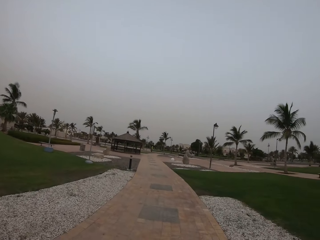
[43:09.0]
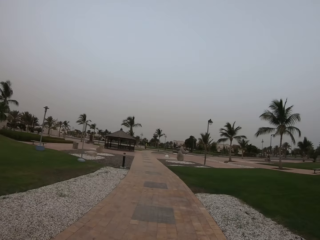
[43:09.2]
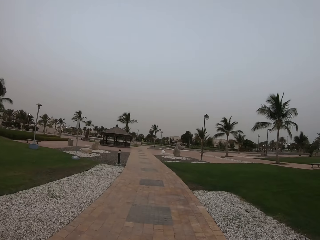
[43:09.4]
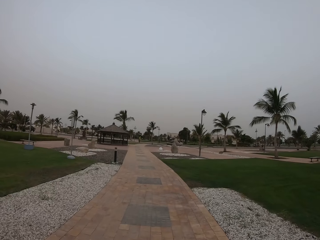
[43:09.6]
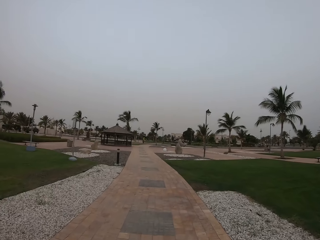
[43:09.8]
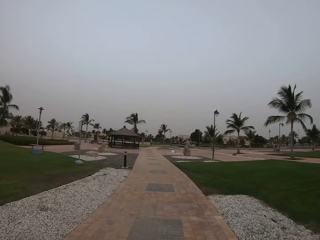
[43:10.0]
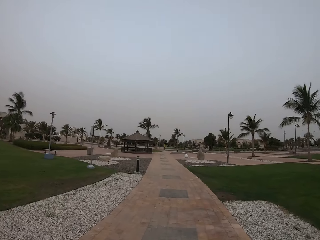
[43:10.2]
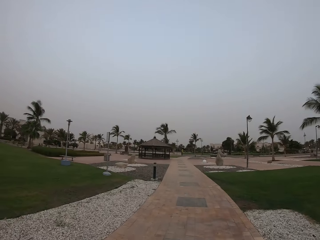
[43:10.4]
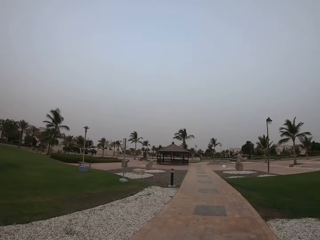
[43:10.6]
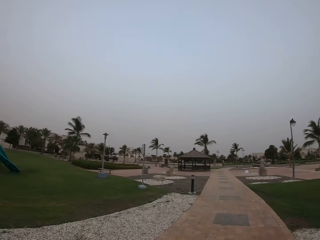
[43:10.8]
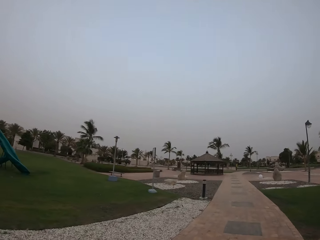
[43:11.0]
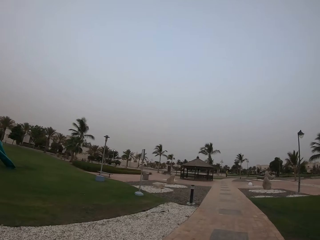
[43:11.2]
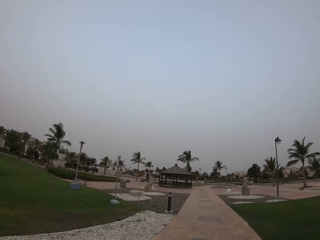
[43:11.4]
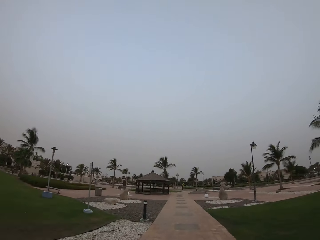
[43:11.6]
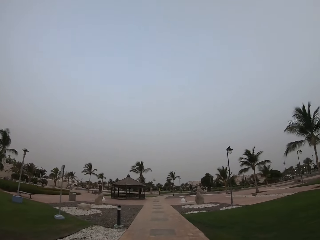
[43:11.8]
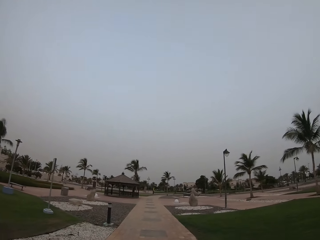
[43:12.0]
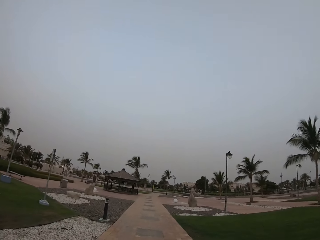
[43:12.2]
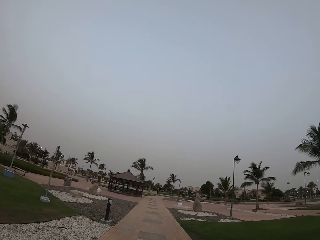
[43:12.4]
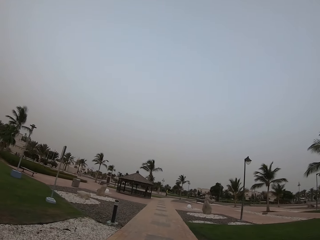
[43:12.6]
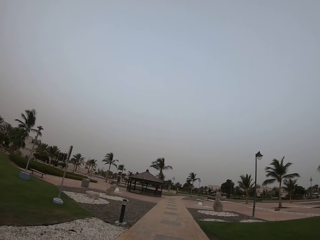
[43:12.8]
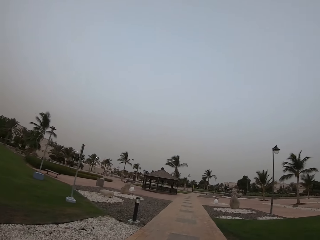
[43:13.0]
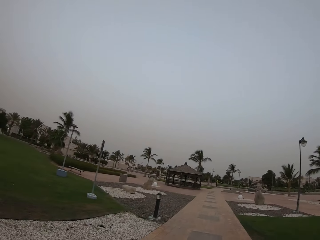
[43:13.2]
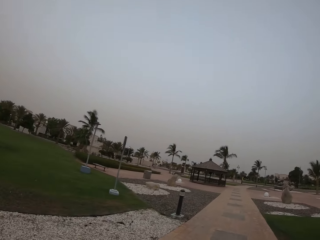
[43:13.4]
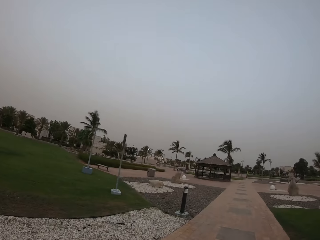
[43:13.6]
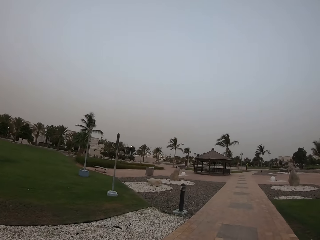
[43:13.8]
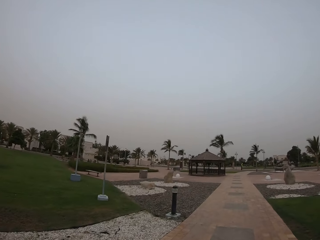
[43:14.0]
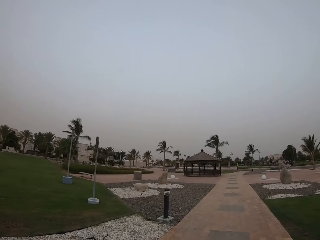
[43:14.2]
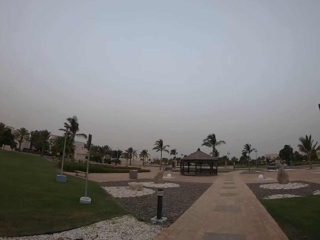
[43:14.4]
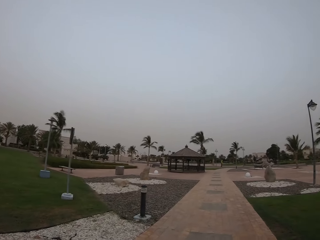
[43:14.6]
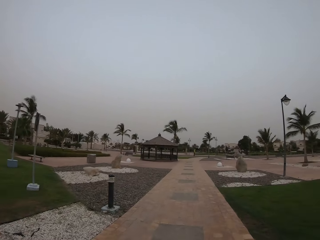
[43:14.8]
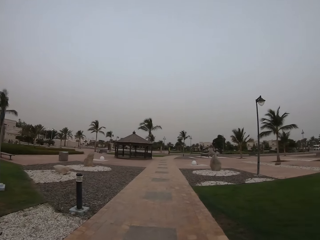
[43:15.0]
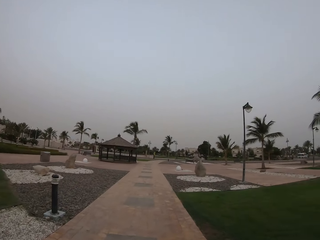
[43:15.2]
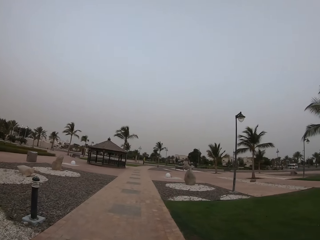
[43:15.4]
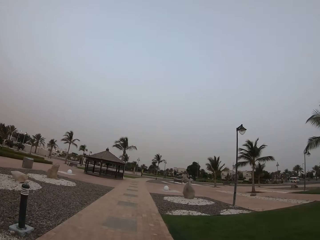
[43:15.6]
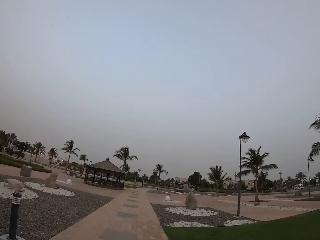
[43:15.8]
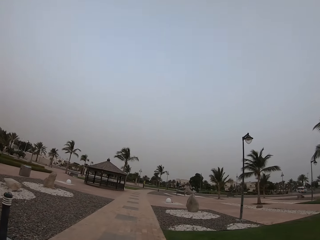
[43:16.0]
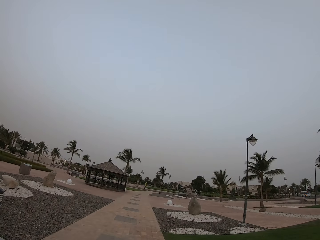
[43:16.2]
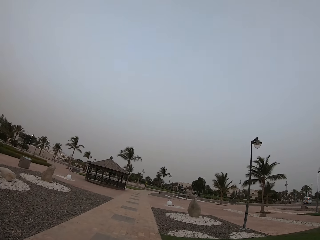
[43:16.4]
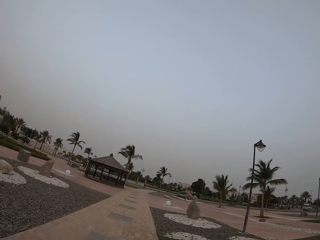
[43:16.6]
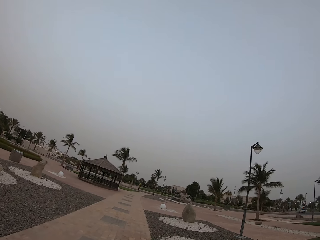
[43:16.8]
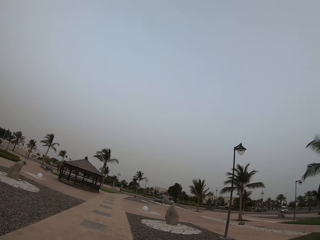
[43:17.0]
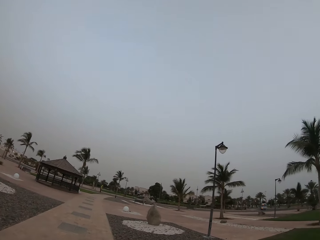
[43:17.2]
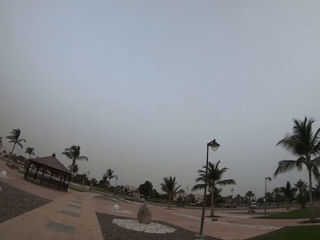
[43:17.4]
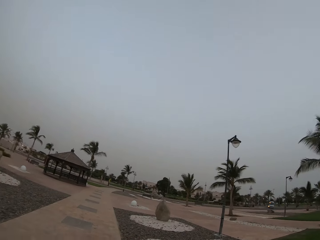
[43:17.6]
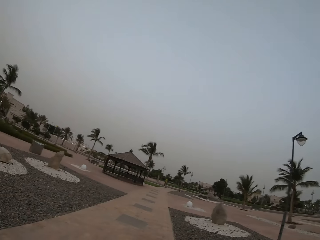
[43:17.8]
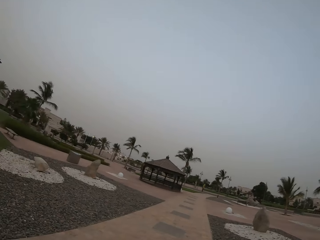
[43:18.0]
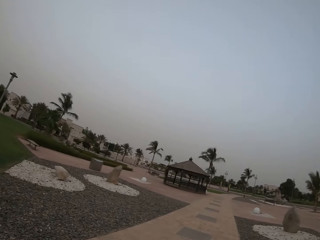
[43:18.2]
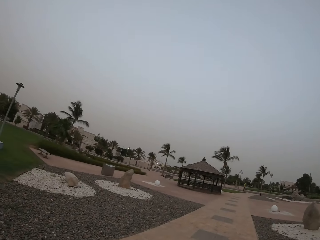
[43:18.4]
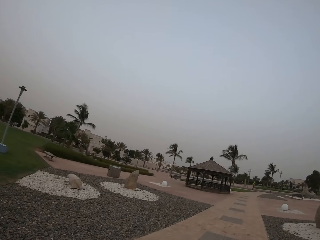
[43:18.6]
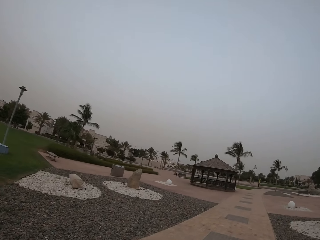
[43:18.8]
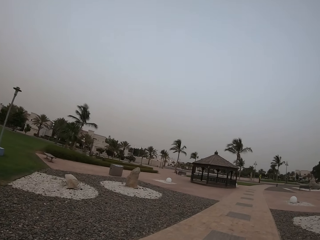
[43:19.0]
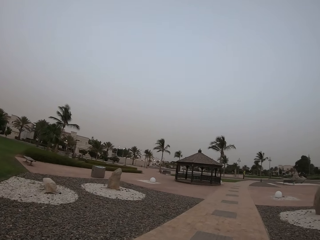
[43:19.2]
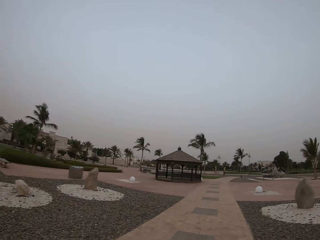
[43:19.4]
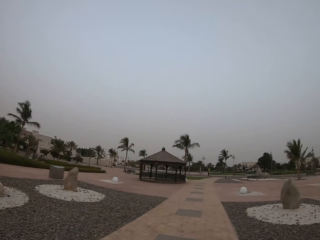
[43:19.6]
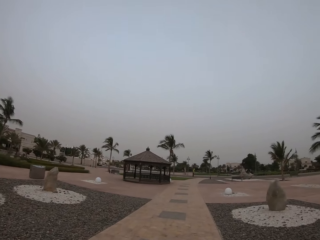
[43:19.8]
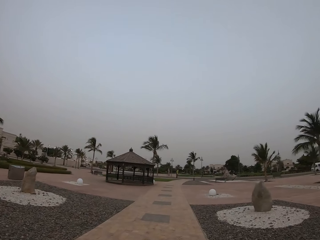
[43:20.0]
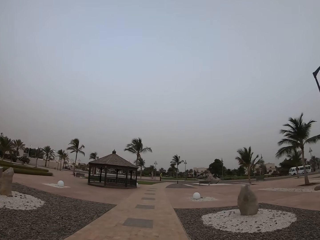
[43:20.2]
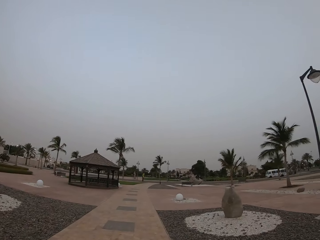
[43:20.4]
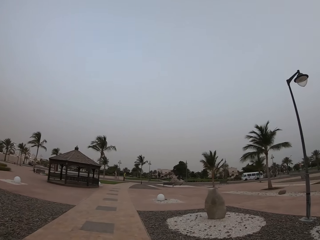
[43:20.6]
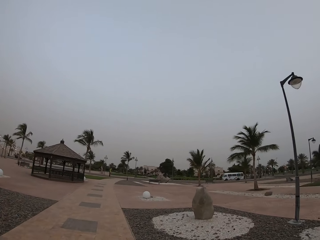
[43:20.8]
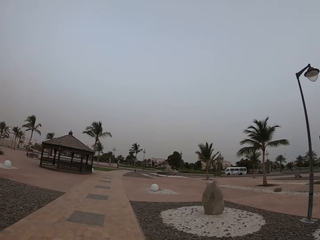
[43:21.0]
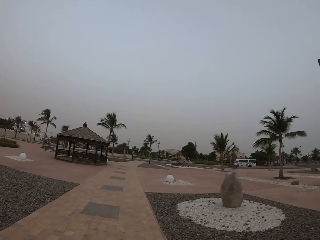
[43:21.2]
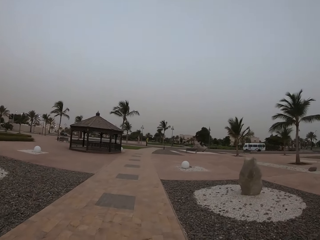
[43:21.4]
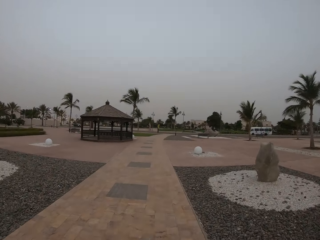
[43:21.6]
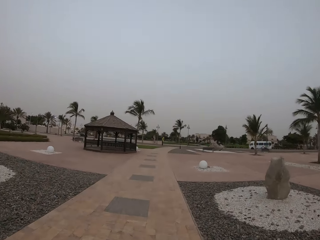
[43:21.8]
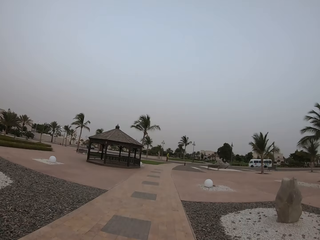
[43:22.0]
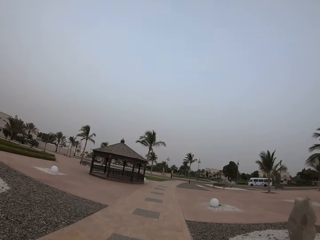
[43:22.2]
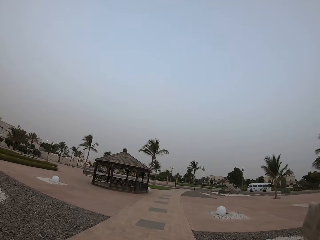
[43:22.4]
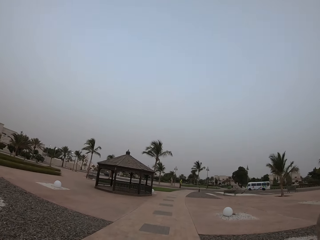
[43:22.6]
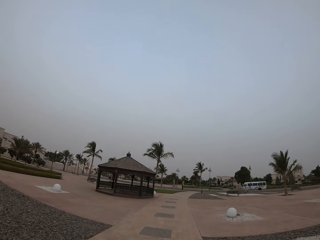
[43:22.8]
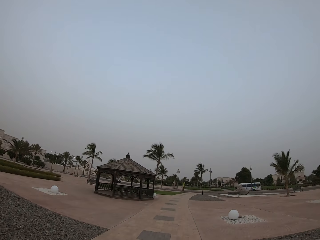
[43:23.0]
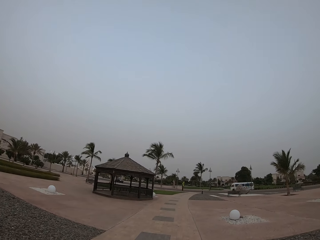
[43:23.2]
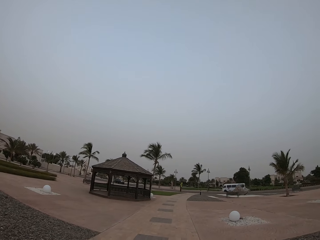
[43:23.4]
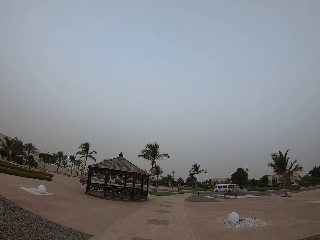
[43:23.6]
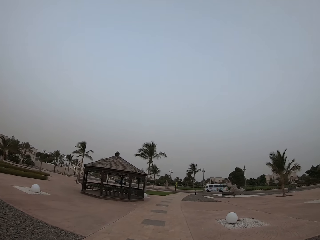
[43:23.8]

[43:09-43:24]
The camera wearer looks around. They walk around. They look around. They walk around. They look around. They walk around.

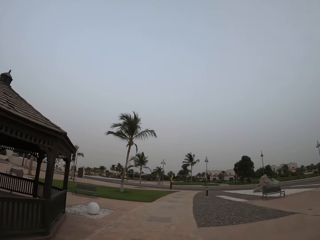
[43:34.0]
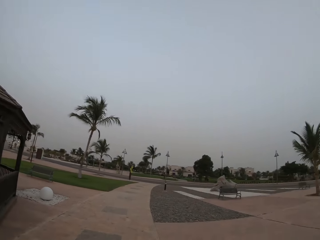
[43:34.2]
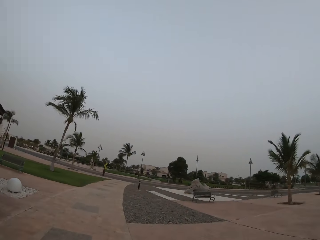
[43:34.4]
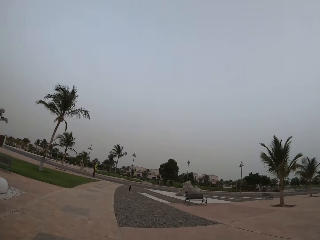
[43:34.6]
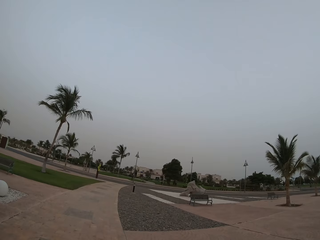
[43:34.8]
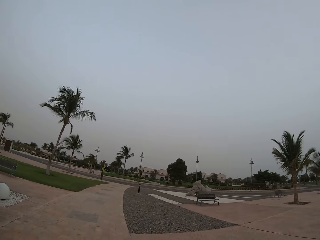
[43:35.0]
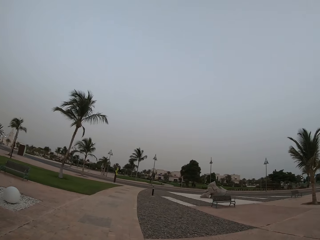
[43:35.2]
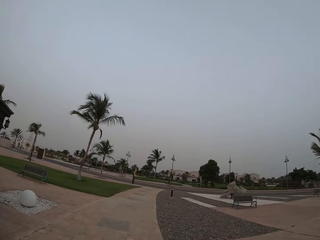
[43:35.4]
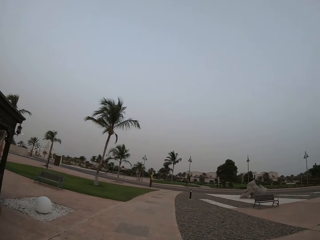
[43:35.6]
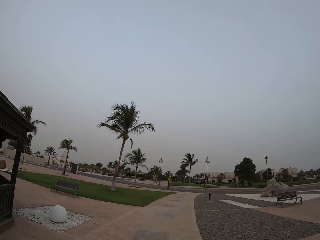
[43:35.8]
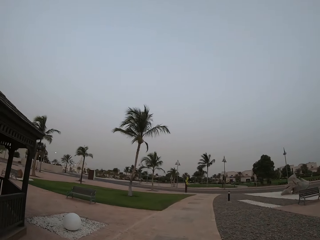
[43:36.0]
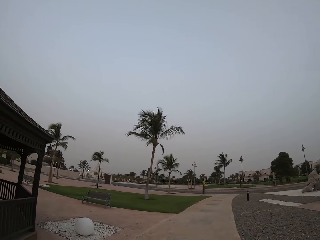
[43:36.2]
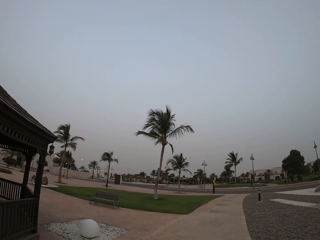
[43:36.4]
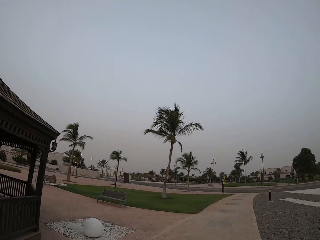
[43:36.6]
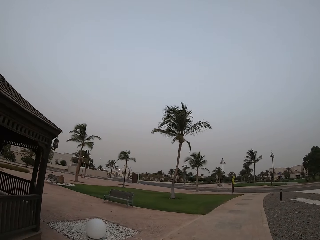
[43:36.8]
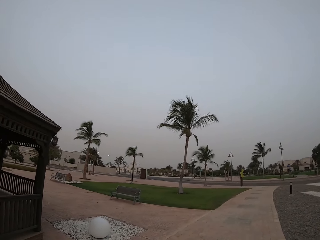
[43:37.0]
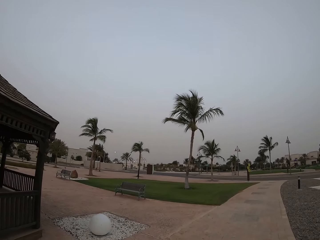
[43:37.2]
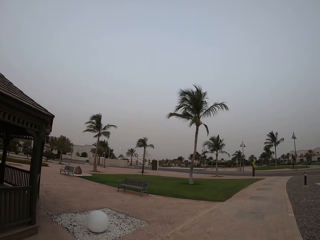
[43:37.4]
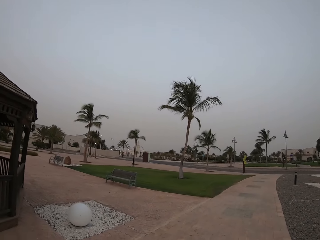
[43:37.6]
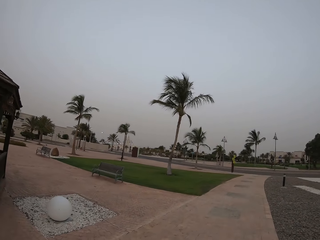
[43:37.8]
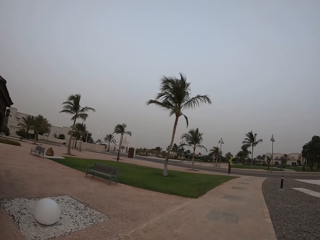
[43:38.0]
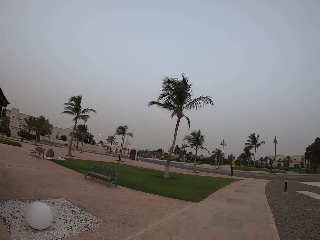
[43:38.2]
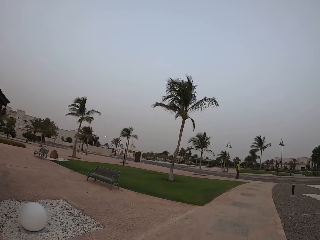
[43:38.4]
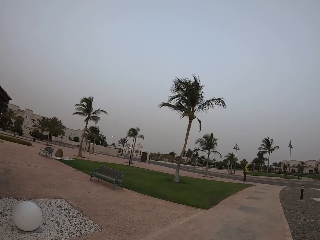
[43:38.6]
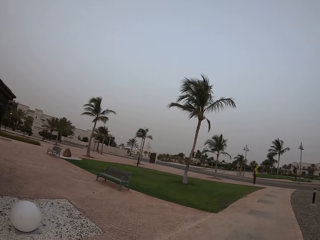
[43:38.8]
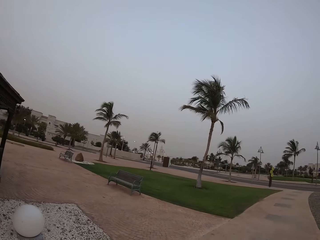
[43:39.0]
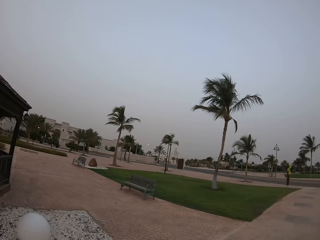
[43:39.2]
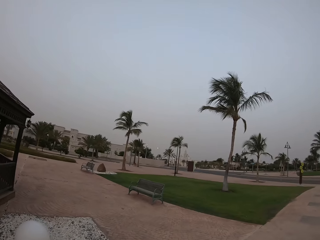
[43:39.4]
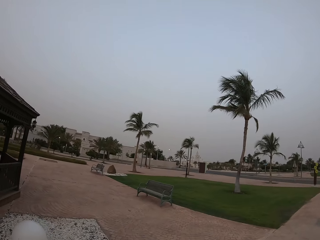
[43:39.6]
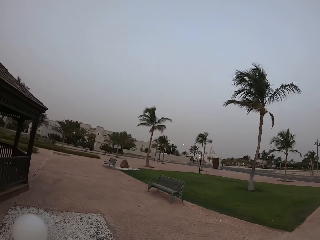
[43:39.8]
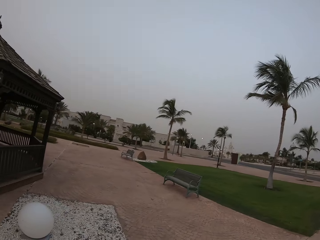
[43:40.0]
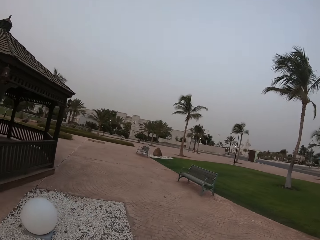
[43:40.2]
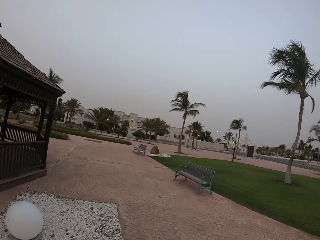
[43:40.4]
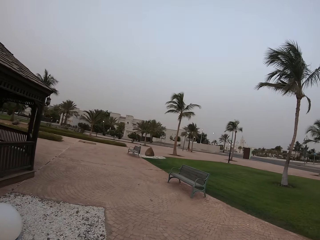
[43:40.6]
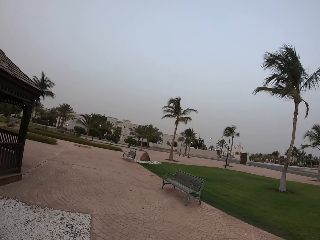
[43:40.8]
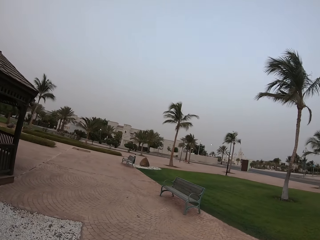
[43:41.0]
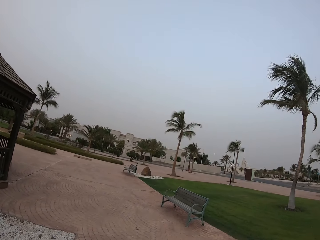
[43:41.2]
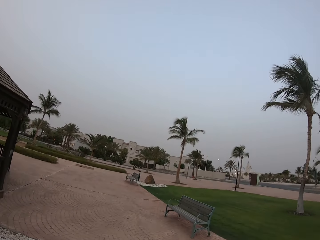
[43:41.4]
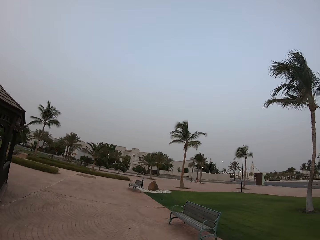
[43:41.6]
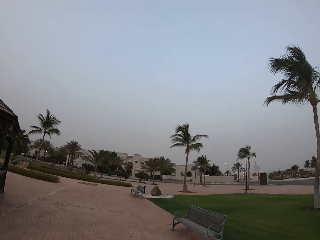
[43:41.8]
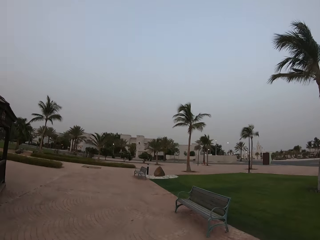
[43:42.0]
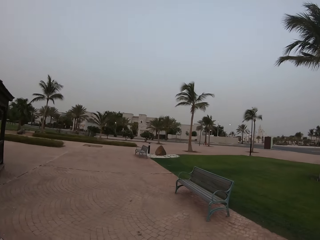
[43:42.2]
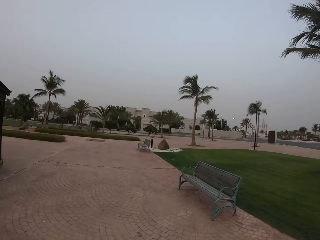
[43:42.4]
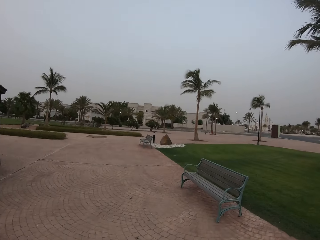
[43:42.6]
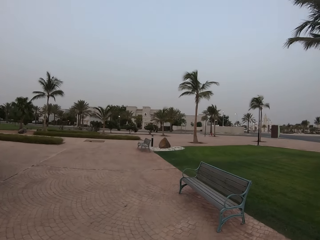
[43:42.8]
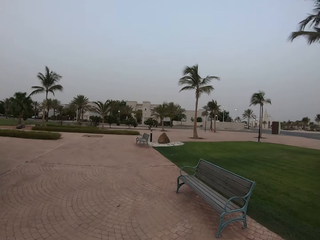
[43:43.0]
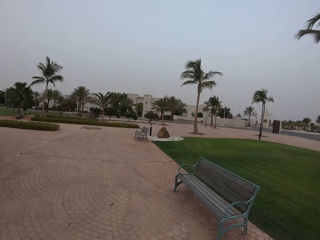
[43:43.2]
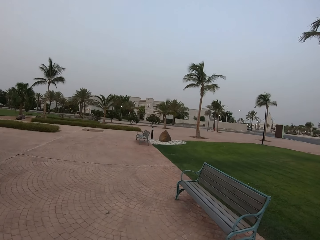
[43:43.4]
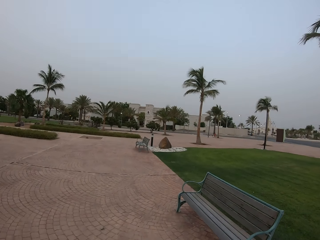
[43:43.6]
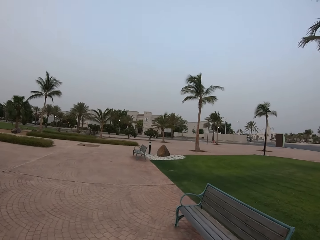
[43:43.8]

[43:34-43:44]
The camera wearer looks around. They walk around.
